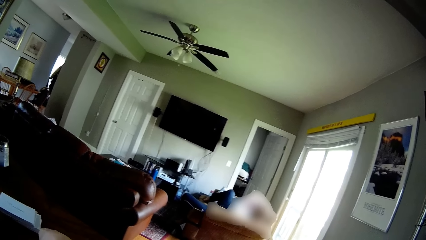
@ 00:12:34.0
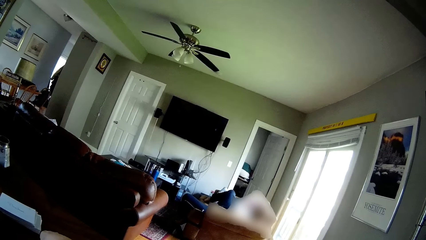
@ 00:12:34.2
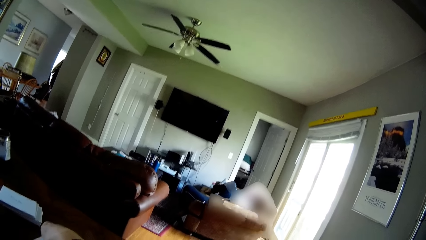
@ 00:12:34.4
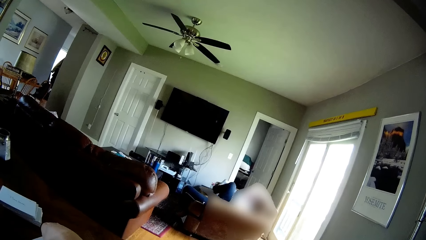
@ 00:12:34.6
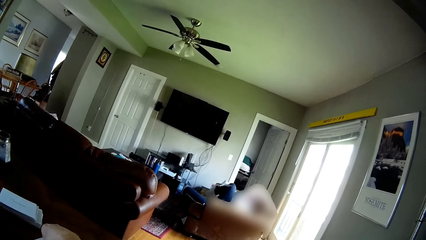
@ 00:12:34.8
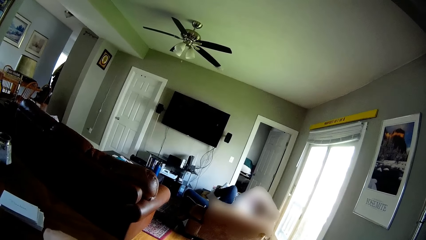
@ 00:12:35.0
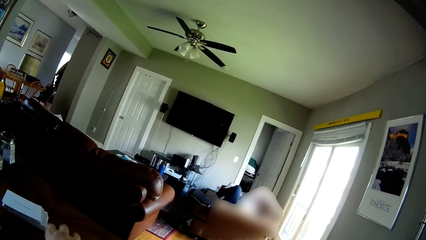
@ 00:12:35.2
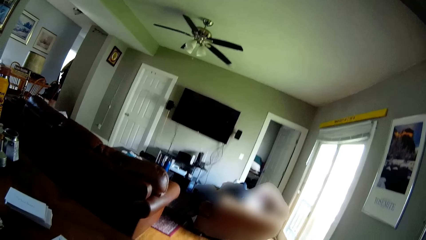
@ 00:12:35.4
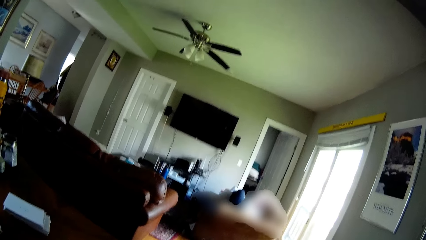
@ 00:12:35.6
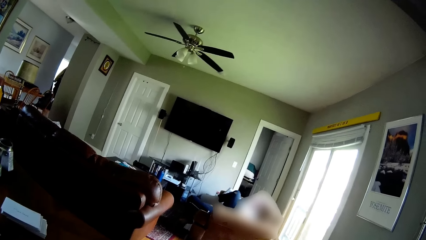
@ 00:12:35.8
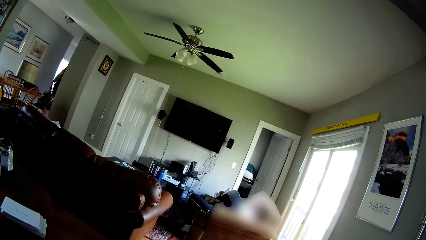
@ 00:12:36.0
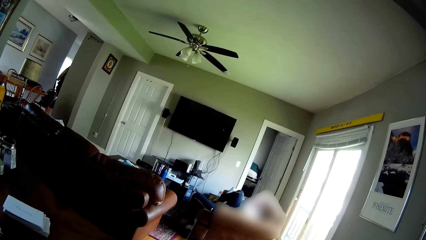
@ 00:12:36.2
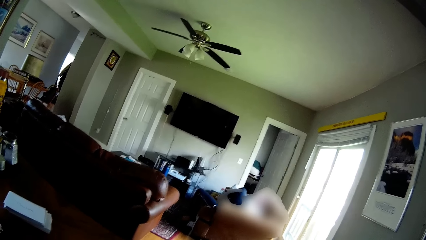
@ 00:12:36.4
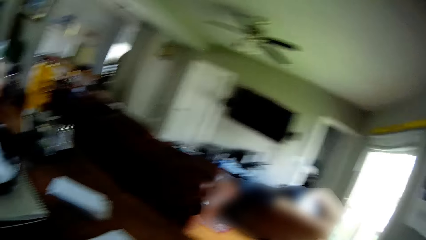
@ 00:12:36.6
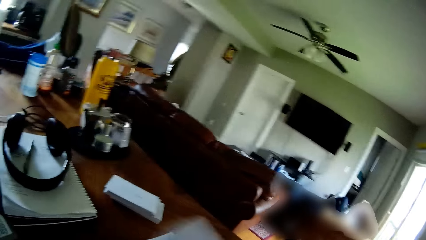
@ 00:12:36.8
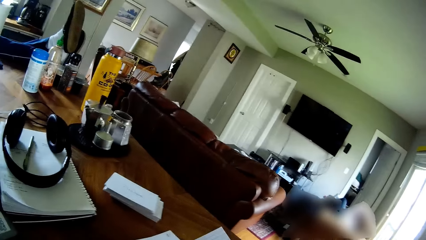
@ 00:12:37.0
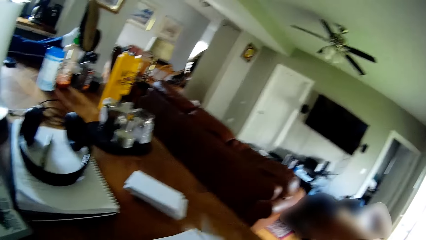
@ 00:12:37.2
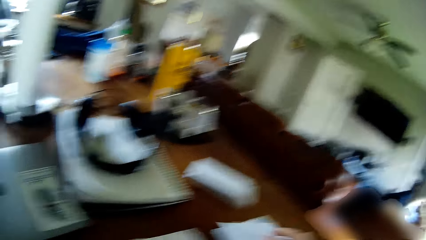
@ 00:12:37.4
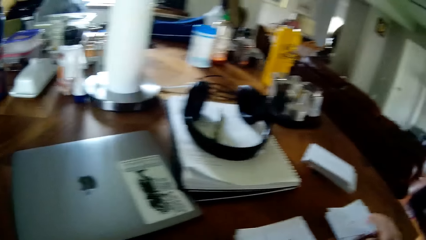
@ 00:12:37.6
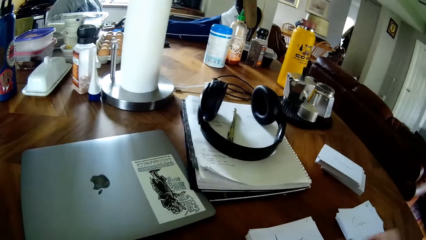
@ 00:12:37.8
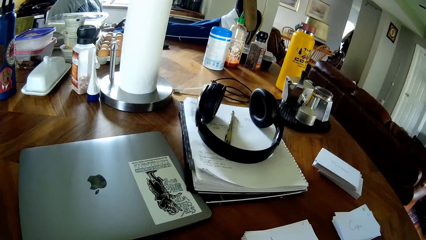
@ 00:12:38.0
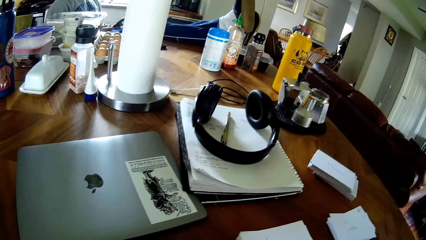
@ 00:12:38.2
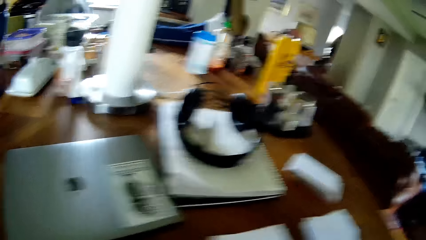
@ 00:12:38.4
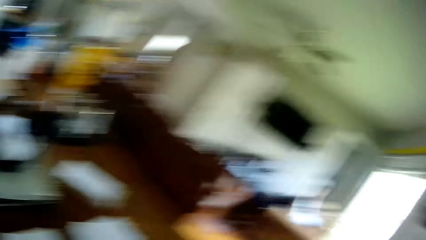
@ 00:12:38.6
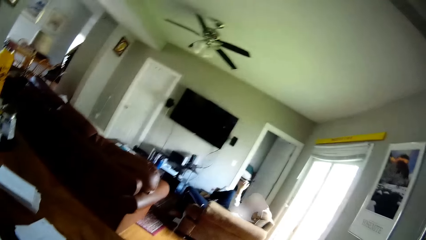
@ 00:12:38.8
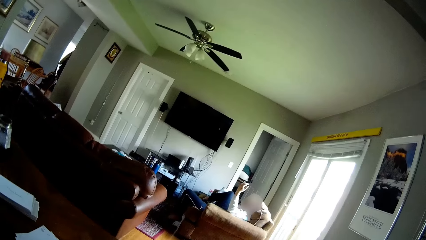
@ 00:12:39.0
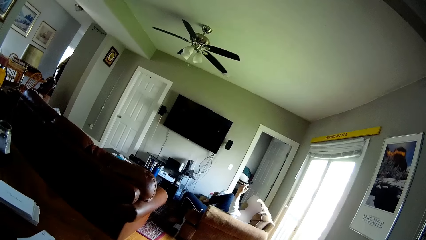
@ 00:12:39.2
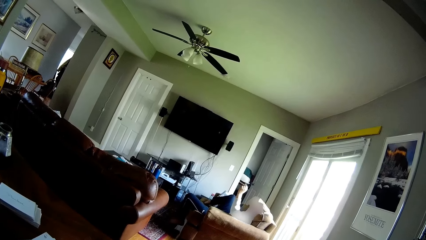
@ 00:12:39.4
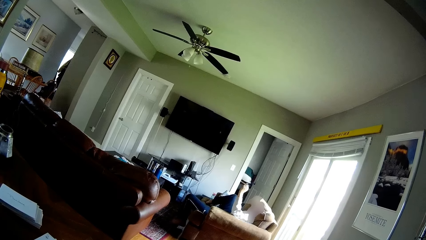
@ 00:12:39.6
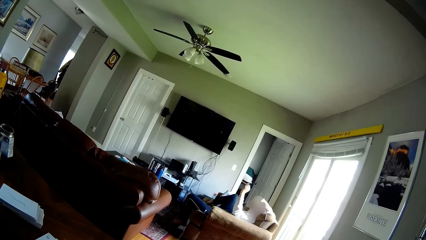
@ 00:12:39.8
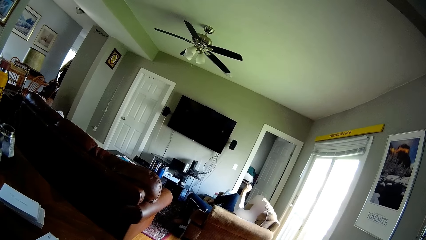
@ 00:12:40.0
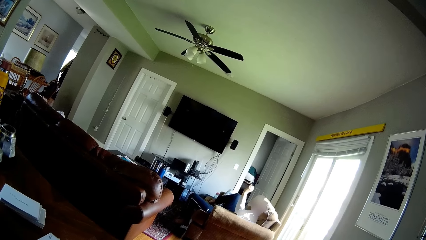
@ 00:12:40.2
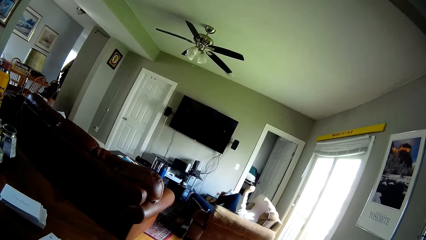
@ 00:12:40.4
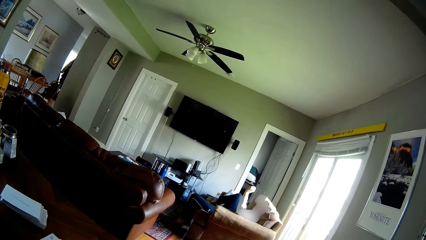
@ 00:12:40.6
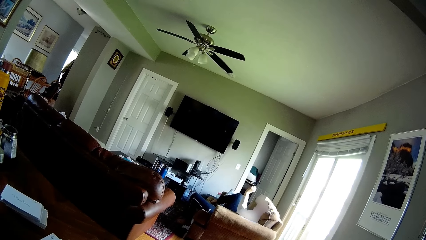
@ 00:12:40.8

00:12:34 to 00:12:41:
The camera wearer picks up a paper on the table with his right hand. He drops the paper on the table with his right hand.

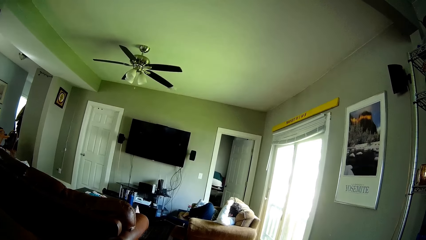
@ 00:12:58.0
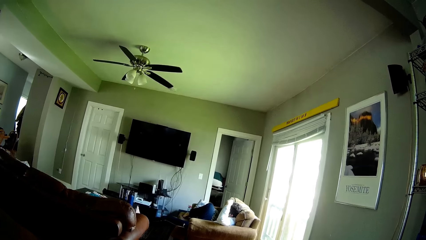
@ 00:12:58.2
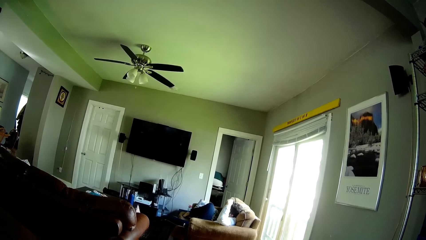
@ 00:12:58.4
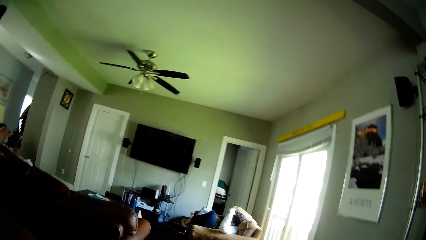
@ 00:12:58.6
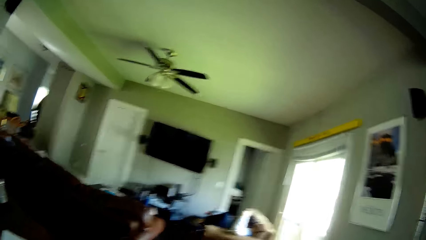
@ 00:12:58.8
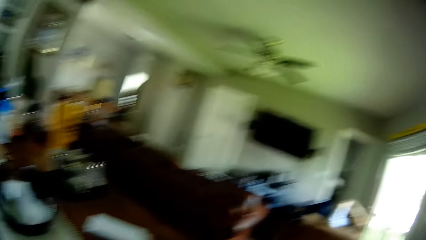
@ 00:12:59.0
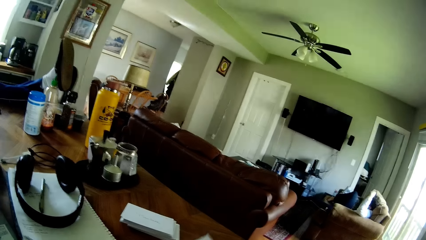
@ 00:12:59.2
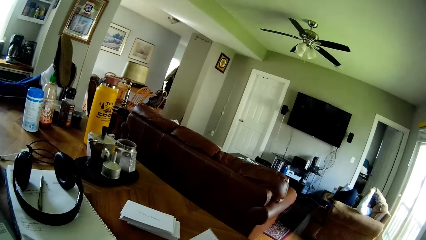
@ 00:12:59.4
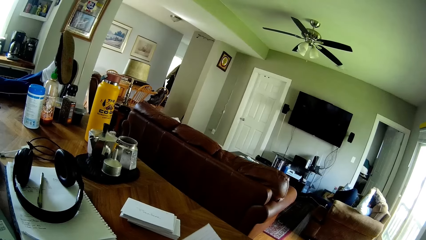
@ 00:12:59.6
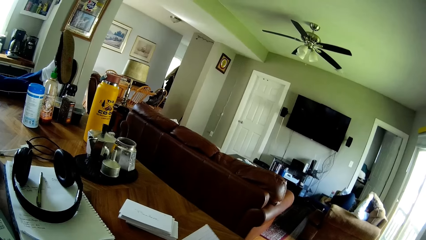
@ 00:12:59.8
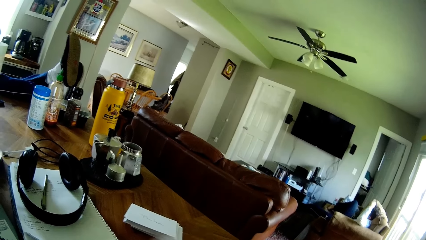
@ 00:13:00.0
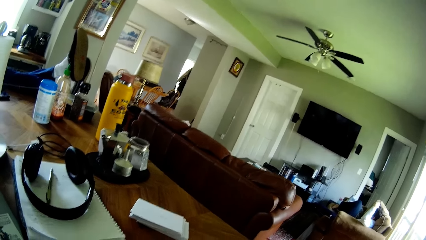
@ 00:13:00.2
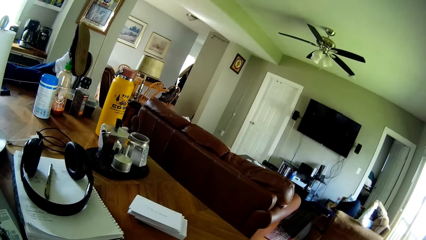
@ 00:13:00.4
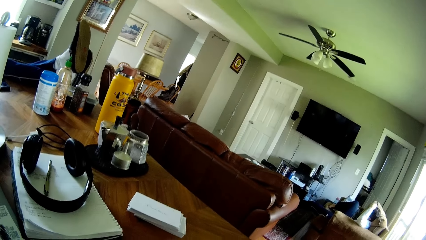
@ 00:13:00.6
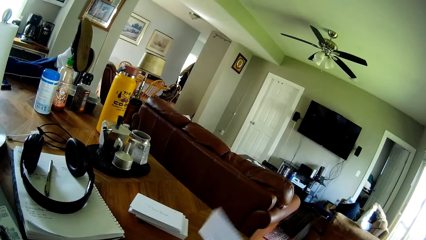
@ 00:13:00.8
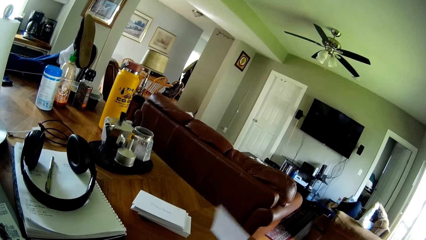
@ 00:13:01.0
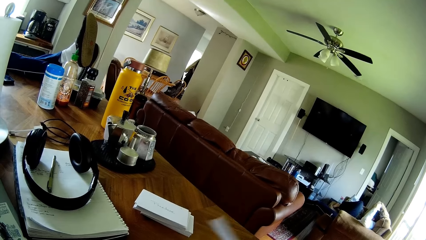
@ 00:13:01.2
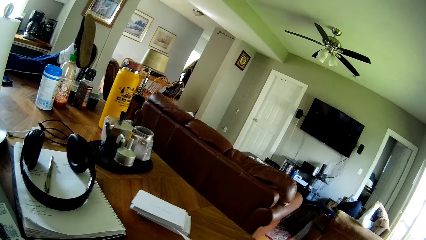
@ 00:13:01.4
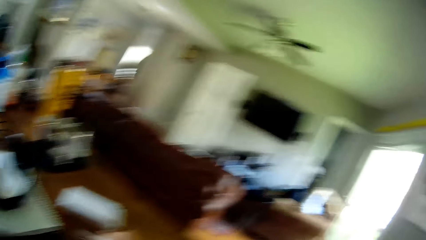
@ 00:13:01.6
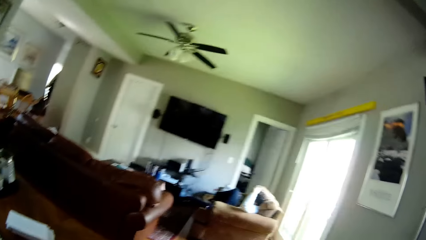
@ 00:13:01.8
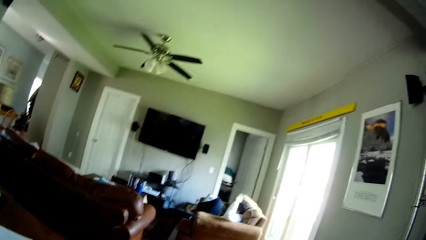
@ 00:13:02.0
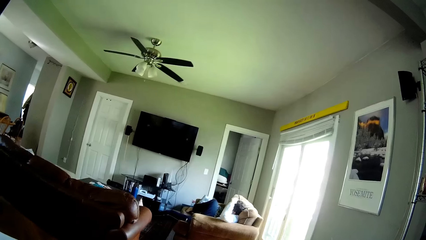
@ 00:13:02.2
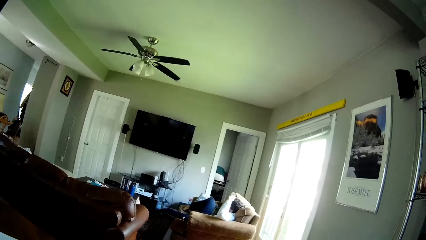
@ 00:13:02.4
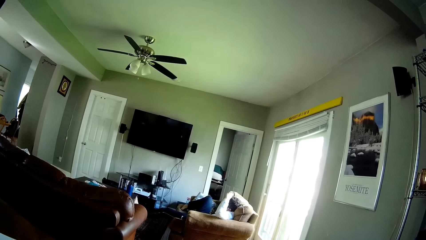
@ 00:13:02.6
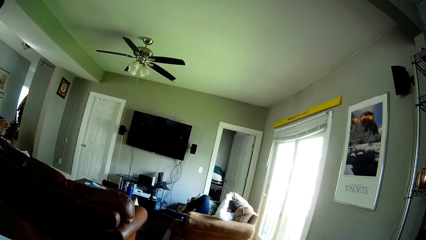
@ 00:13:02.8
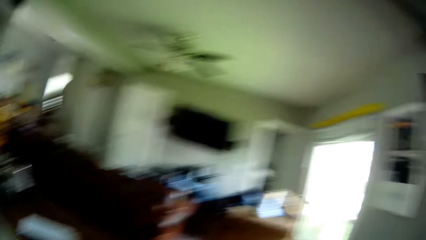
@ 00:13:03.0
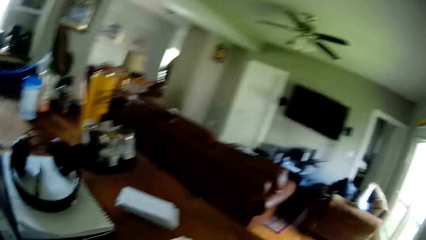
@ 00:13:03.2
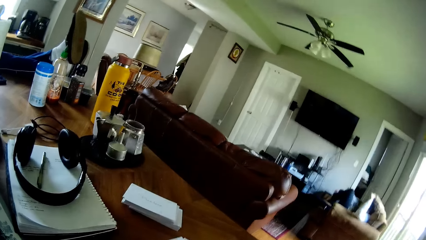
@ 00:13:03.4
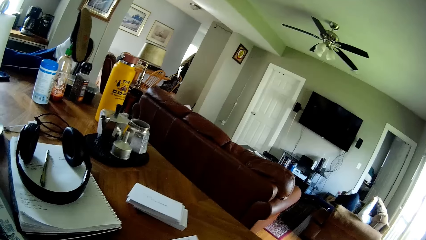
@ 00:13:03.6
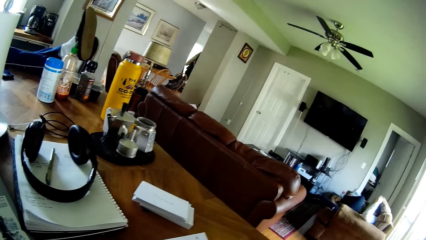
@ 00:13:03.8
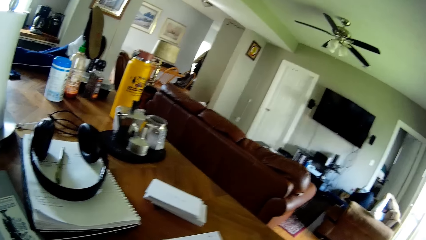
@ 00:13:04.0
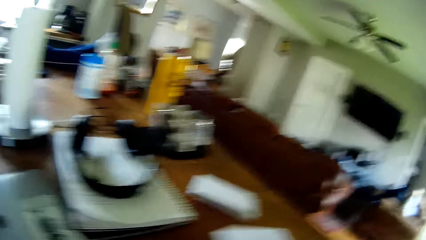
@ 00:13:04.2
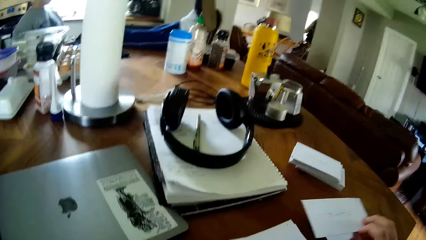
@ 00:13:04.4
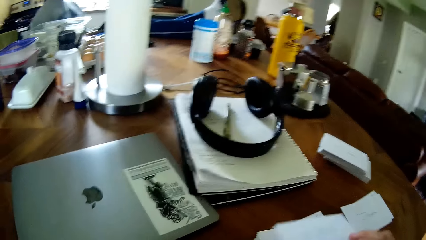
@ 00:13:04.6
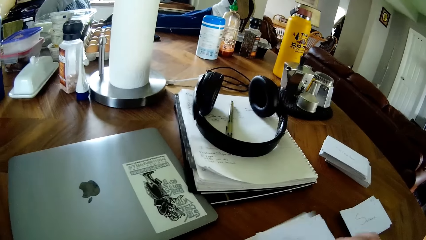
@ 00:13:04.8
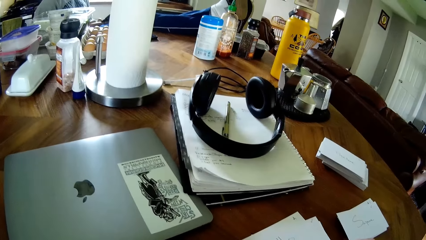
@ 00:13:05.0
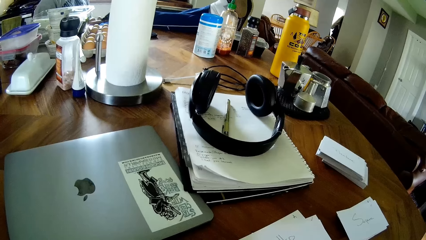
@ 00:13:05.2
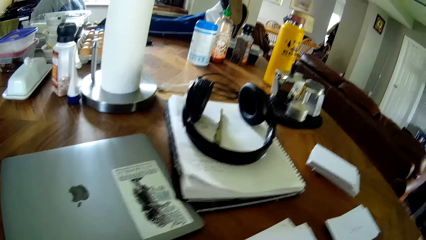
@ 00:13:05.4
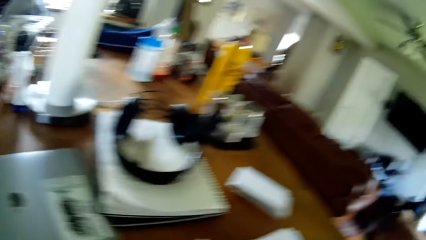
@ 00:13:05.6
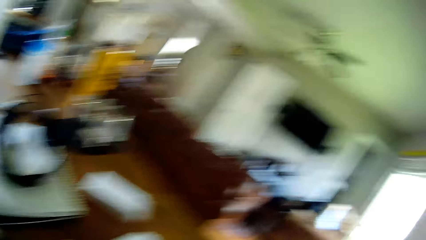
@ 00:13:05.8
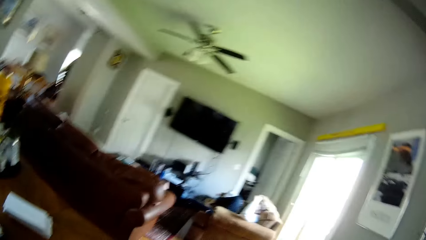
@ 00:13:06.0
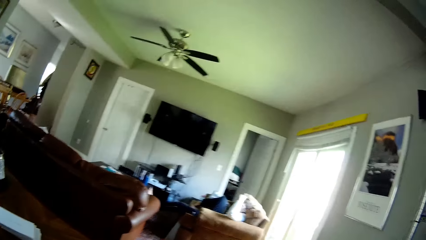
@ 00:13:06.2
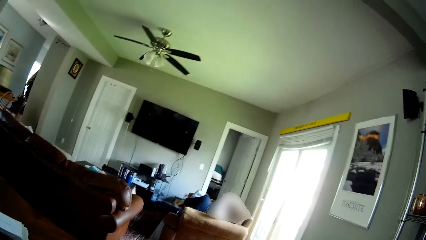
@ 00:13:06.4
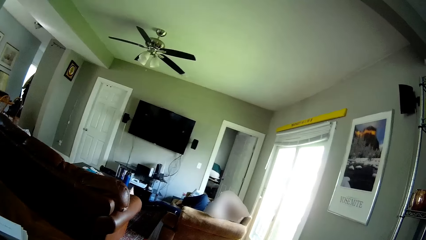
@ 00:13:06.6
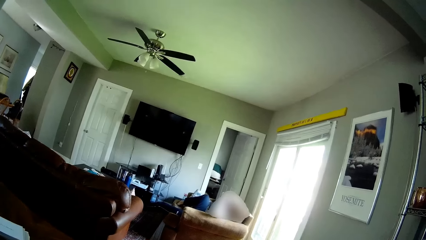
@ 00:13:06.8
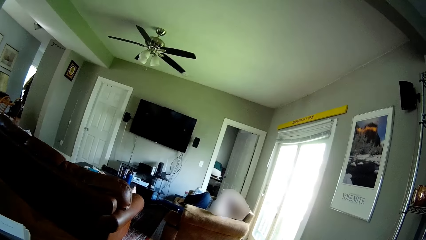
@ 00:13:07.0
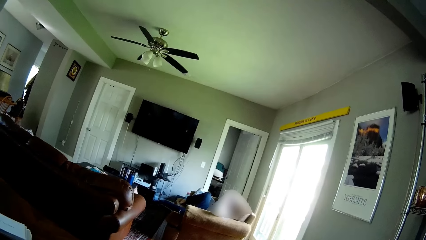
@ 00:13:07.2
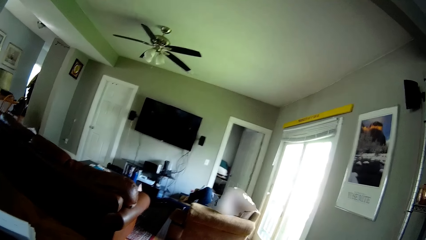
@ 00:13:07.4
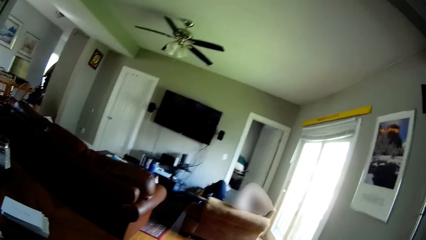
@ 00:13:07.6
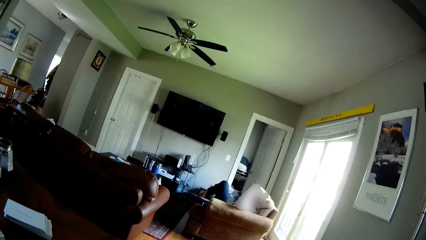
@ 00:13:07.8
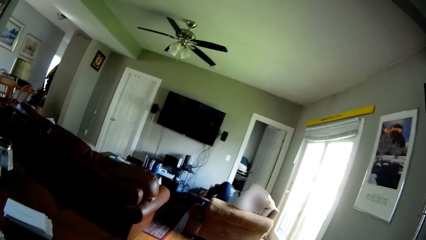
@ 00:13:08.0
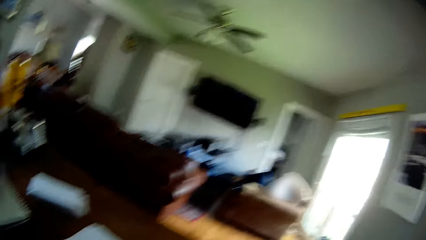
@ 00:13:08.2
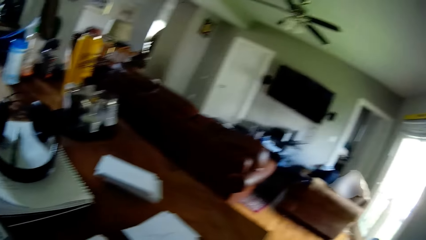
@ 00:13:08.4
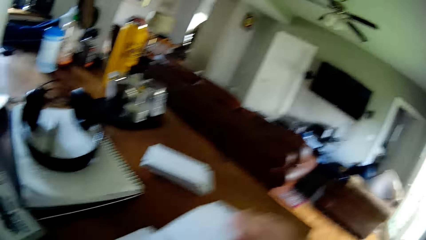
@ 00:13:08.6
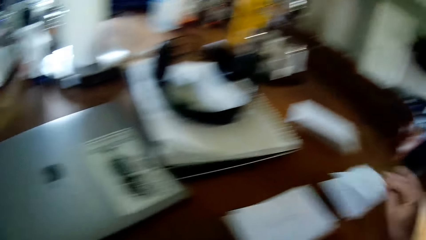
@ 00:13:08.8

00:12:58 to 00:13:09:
The camera wearer picks up a paper on the table with his right hand. He drops the paper on the table with his right hand. He picks up the paper on the table with his right hand. He drops the paper on the table with his right hand.
